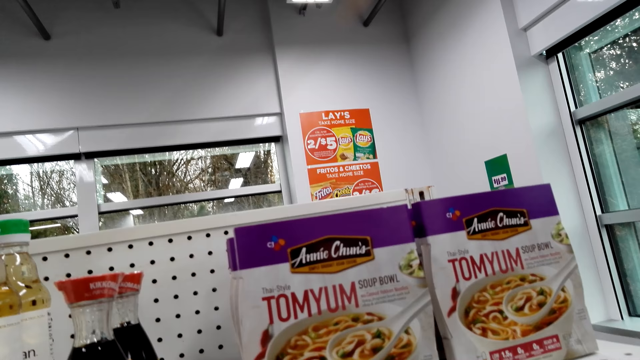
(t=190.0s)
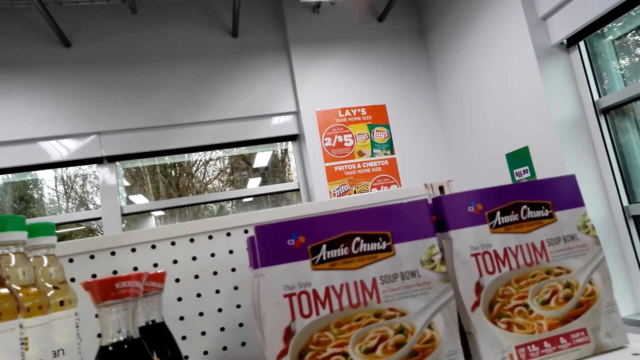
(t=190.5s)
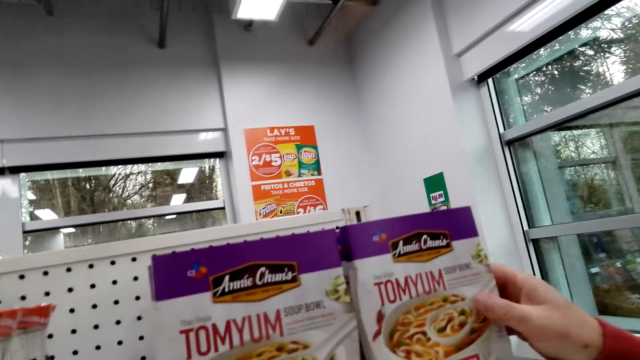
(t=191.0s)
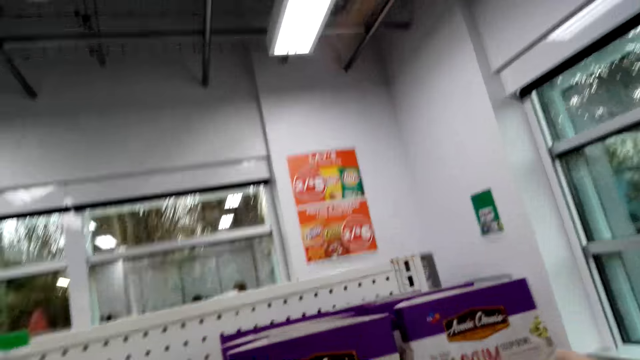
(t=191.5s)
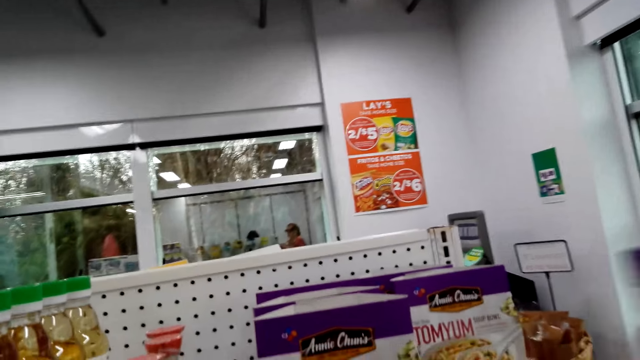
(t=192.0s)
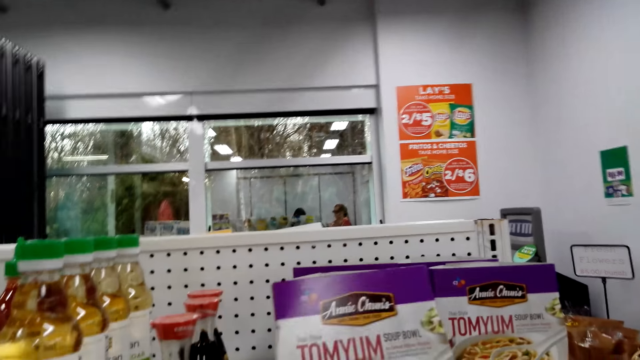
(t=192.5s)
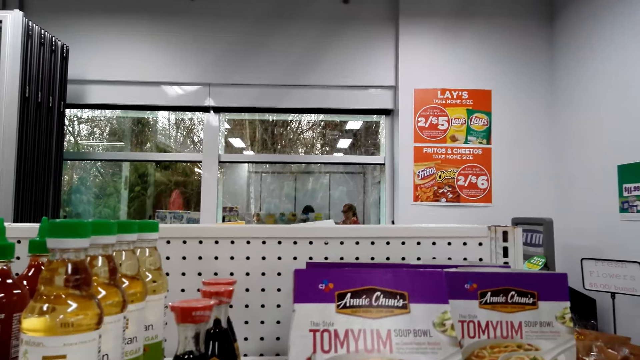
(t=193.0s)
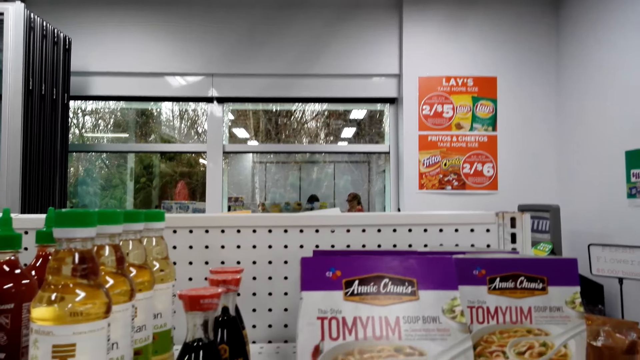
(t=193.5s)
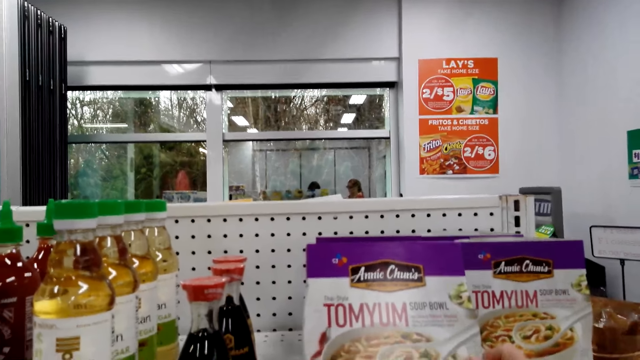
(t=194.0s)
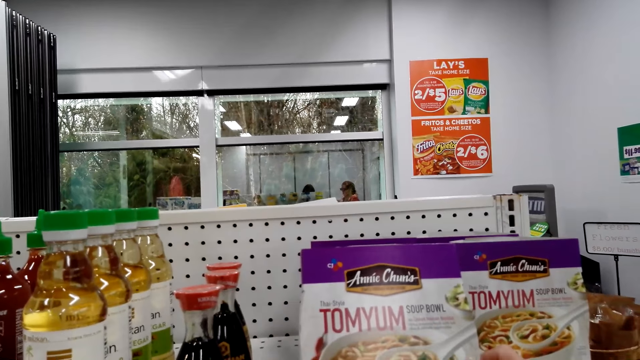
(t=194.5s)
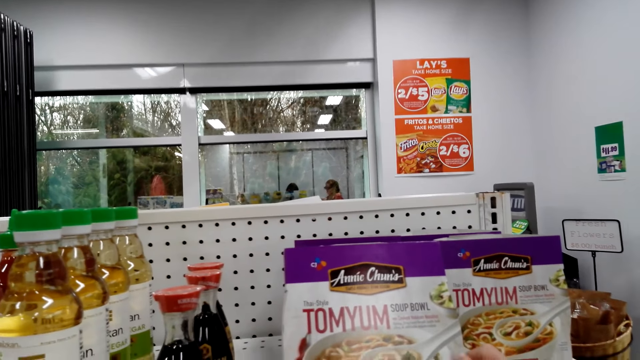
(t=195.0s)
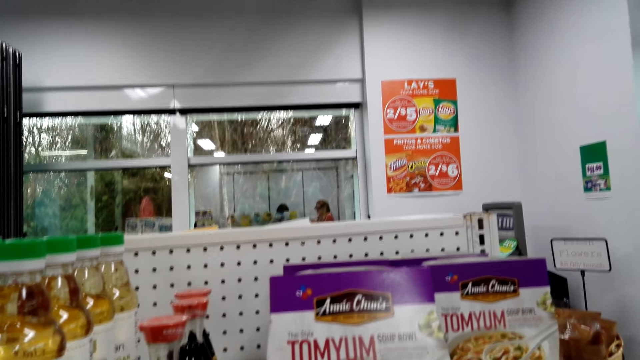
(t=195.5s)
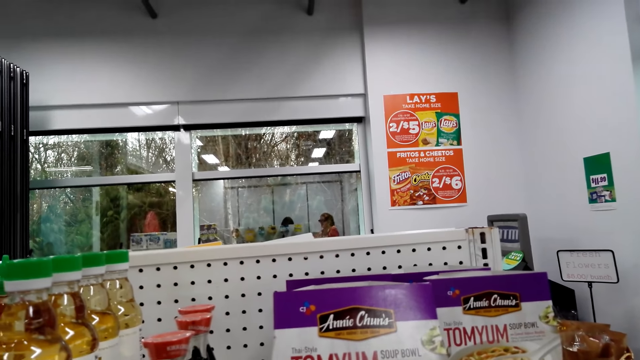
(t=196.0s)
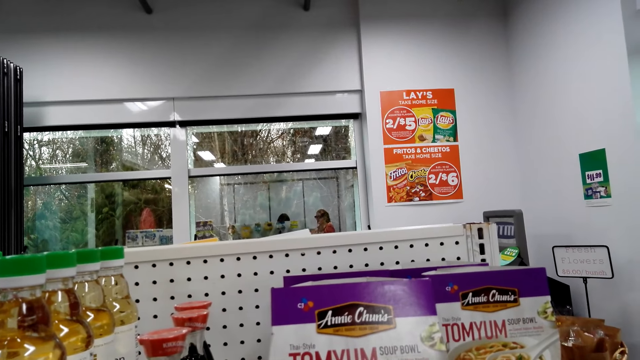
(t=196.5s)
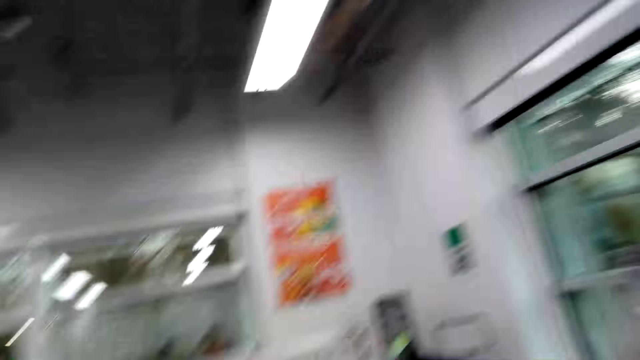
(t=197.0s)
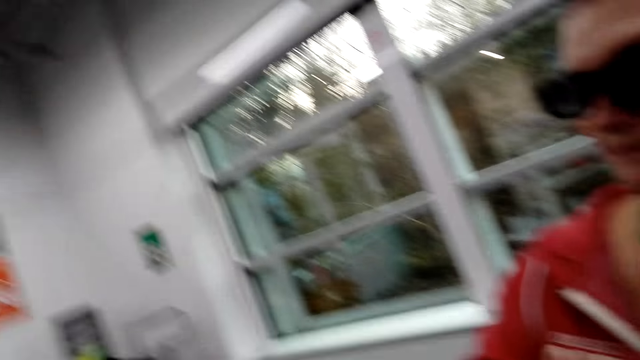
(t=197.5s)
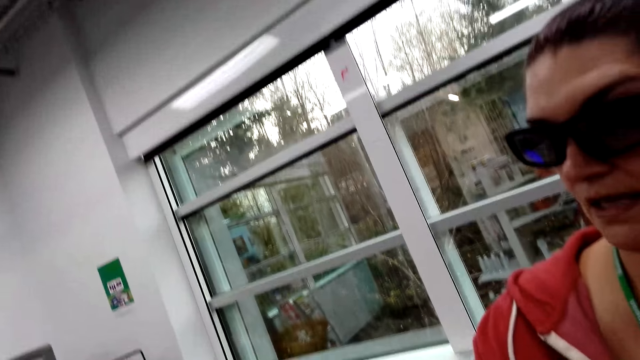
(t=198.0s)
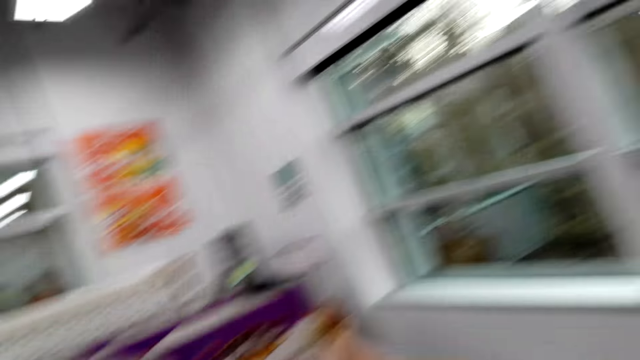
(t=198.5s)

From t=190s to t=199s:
A woman picks up a tom yum. The camera wearer talks to the woman. They touch the tom yum.

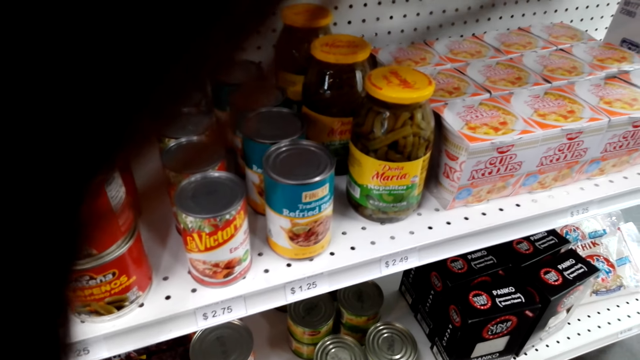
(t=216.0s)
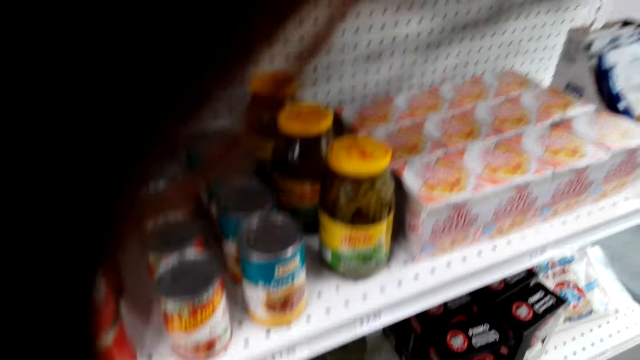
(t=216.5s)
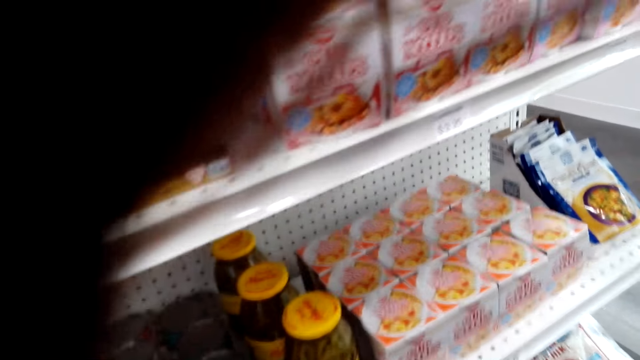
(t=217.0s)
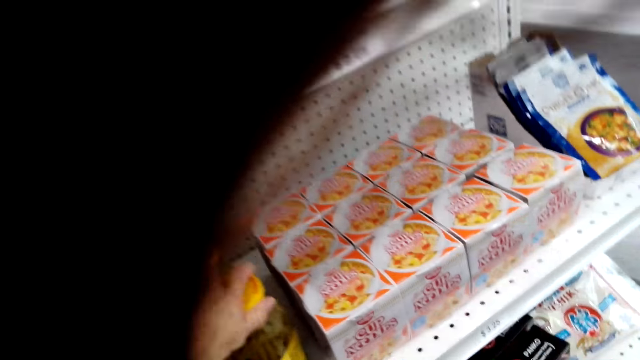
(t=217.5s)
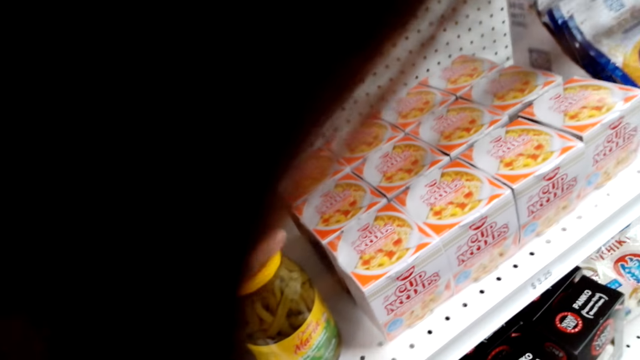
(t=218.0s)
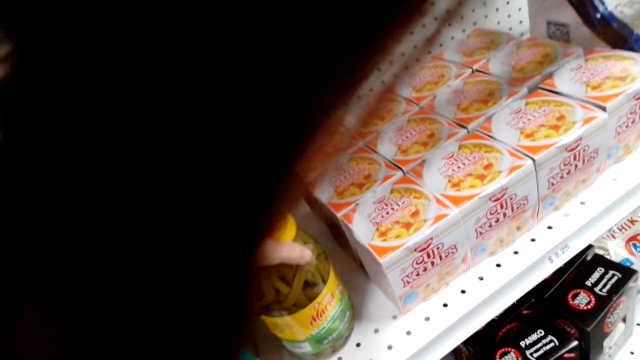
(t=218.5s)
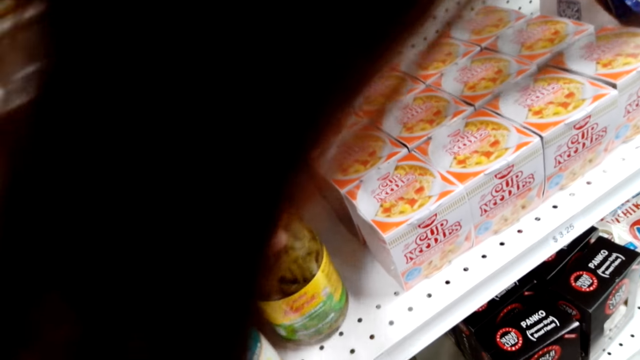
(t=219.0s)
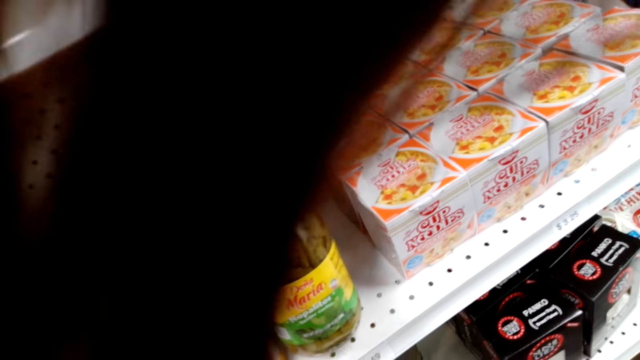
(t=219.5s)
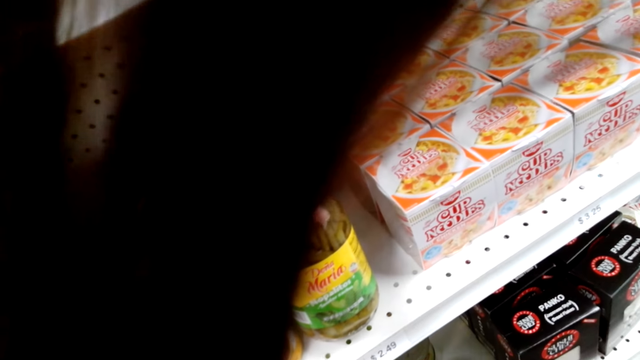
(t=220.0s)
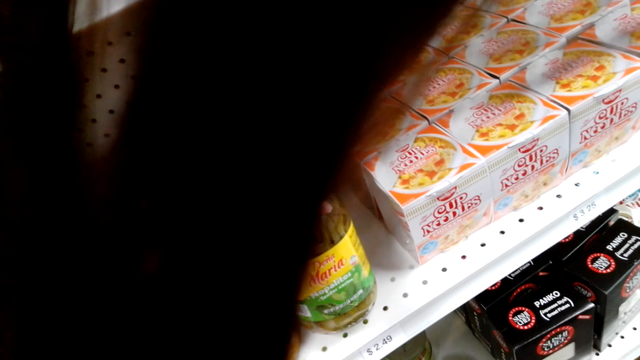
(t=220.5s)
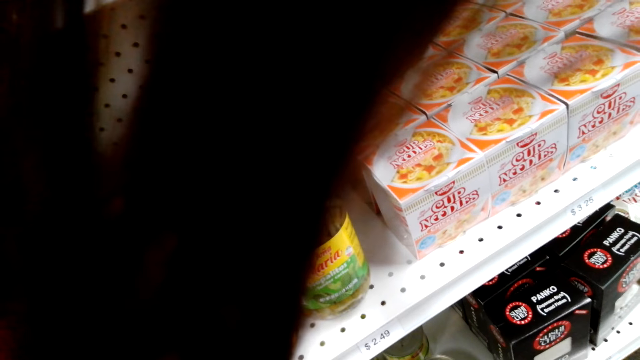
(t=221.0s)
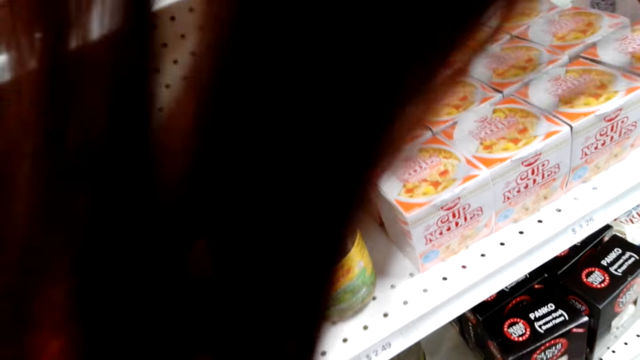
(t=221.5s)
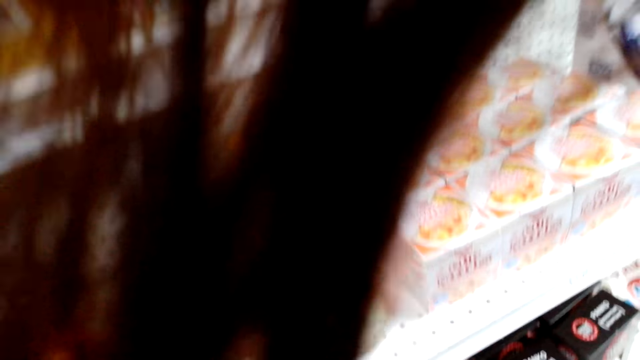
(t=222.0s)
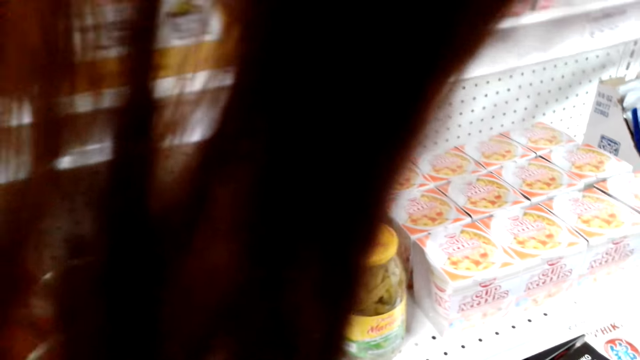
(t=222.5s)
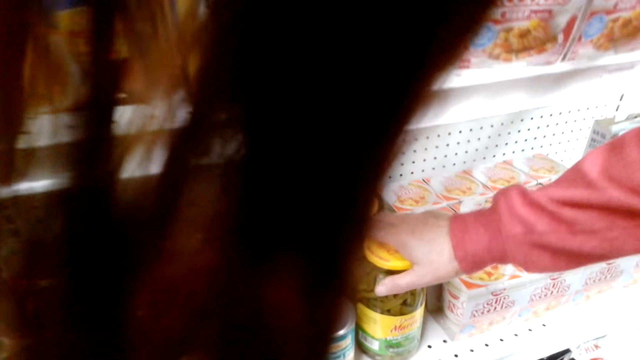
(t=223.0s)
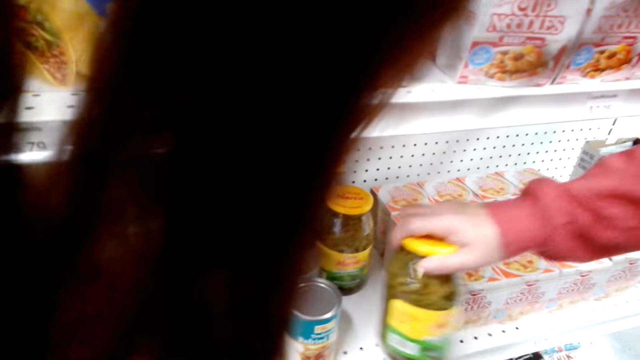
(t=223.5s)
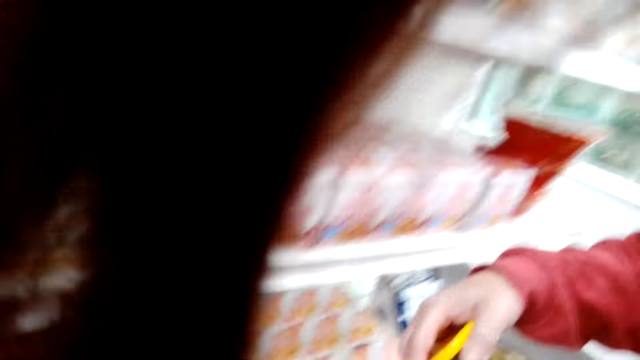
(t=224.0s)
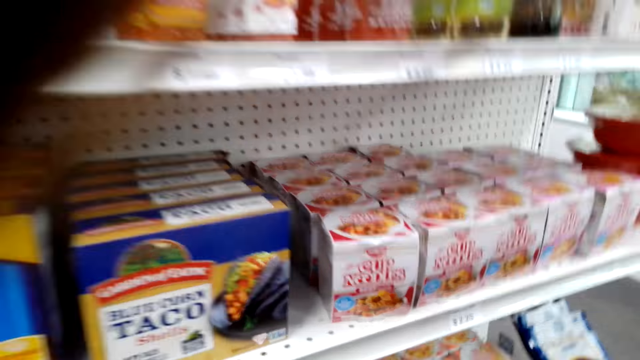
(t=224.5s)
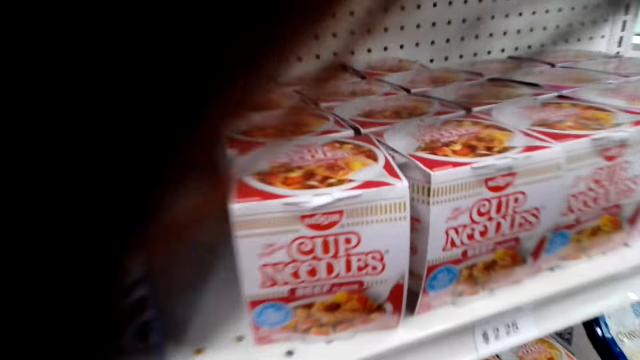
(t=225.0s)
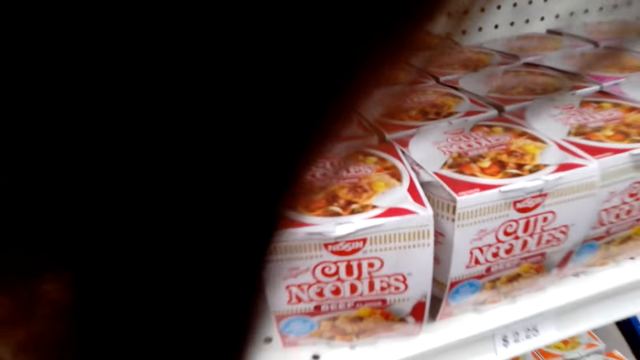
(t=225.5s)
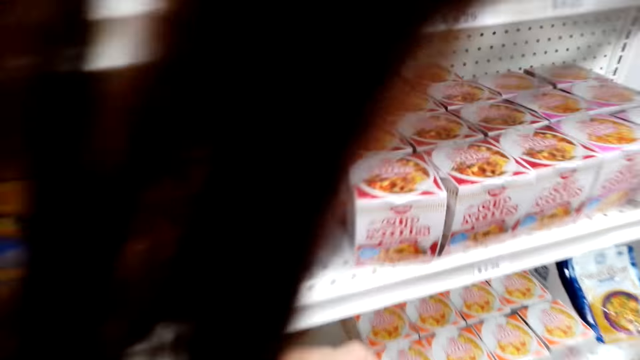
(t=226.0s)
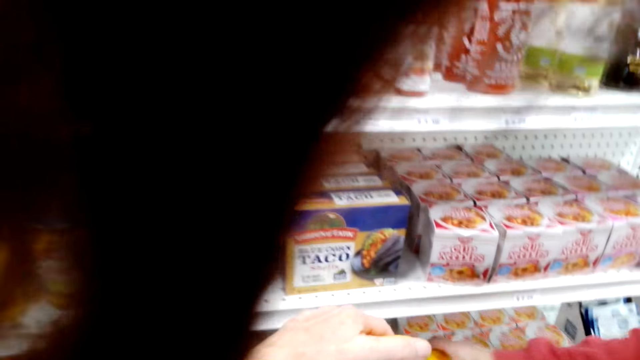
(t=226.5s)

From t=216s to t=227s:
The camera wearer touches something. They pick up the jar. They talk to a woman. Another woman picks up the jar. The camera wearer talks to the first woman.
